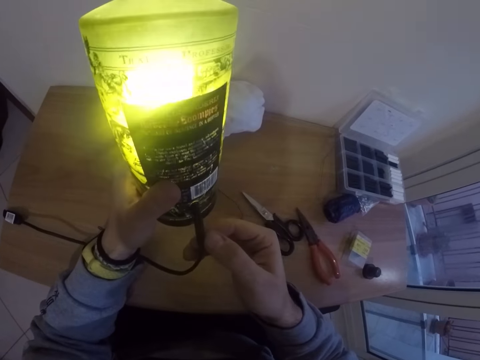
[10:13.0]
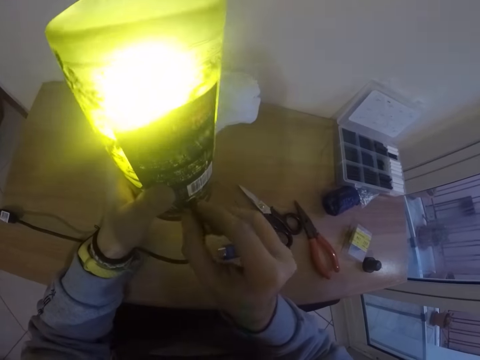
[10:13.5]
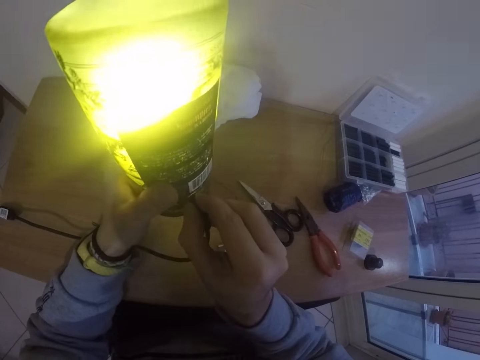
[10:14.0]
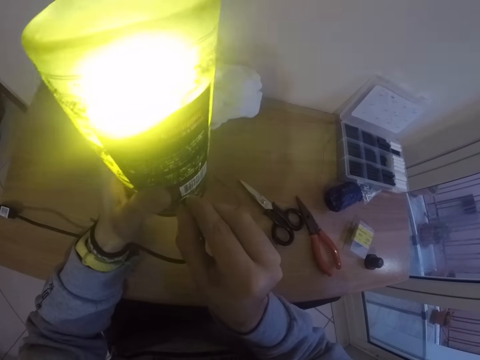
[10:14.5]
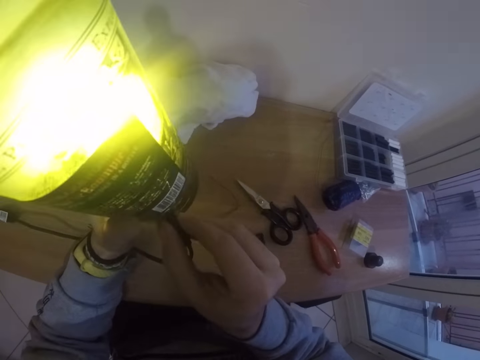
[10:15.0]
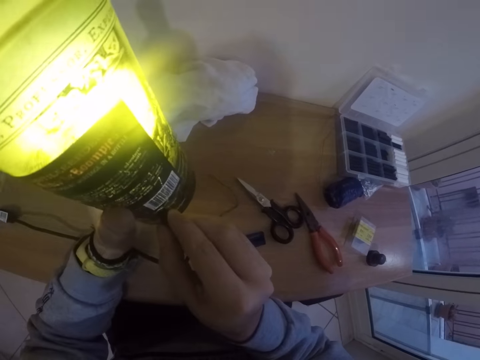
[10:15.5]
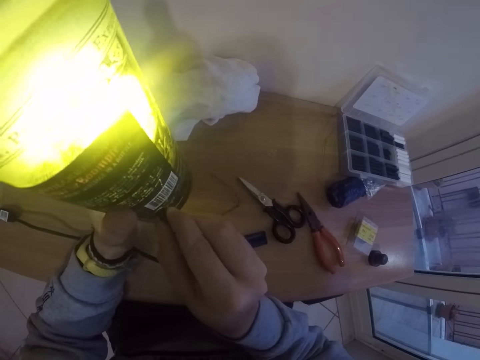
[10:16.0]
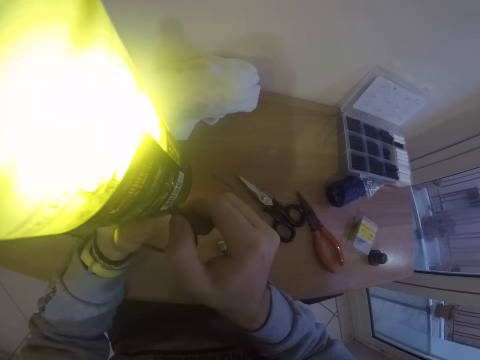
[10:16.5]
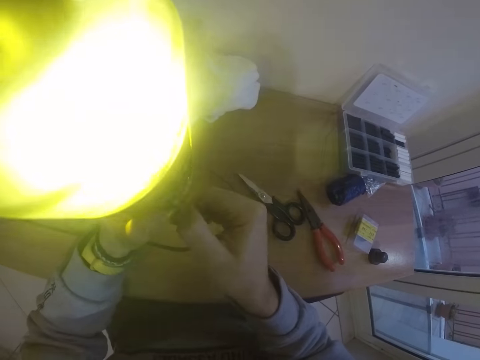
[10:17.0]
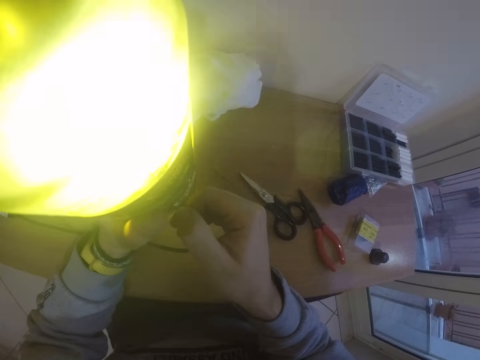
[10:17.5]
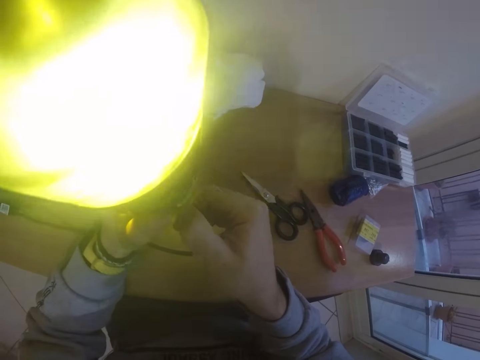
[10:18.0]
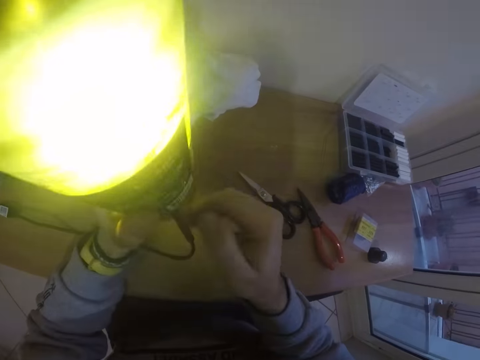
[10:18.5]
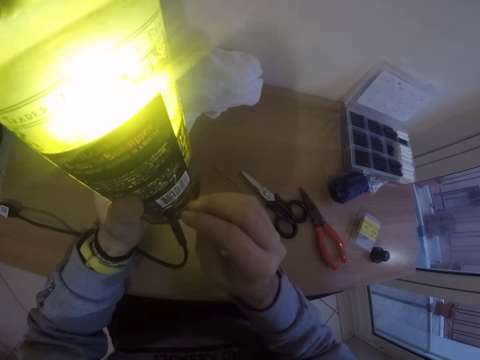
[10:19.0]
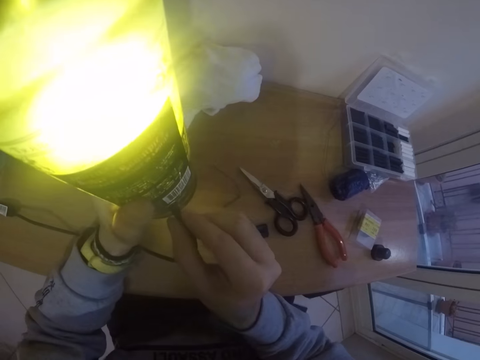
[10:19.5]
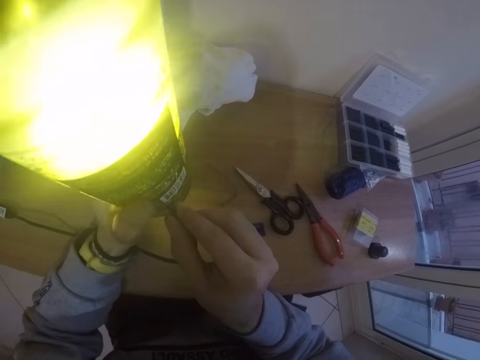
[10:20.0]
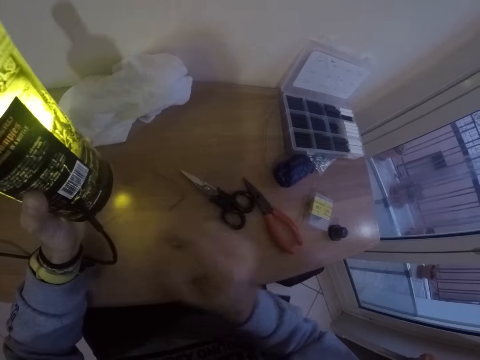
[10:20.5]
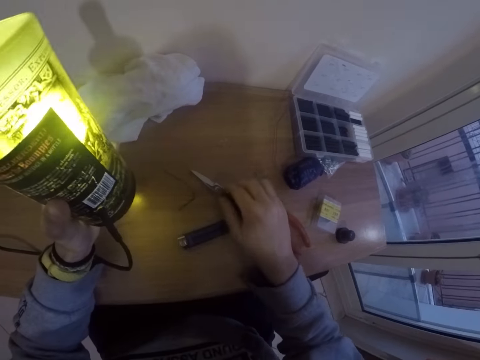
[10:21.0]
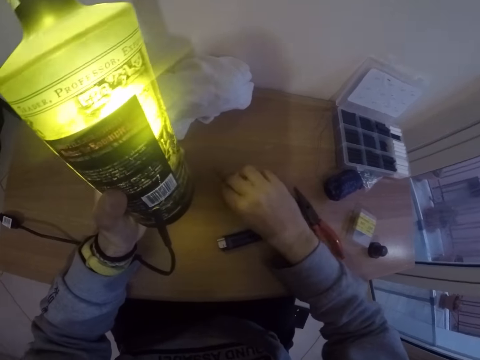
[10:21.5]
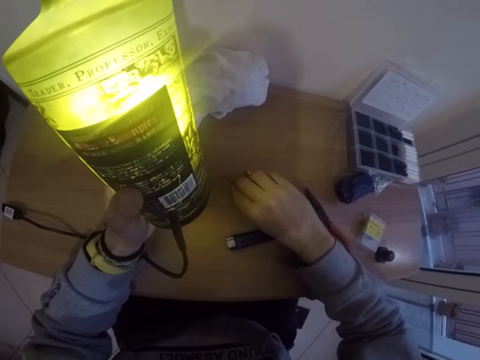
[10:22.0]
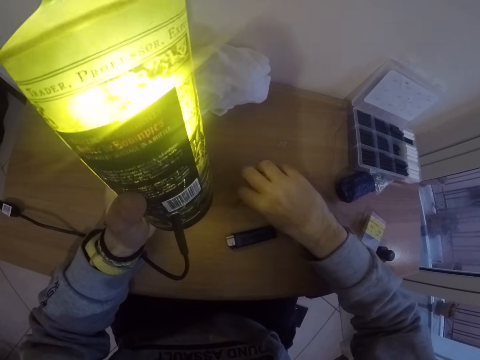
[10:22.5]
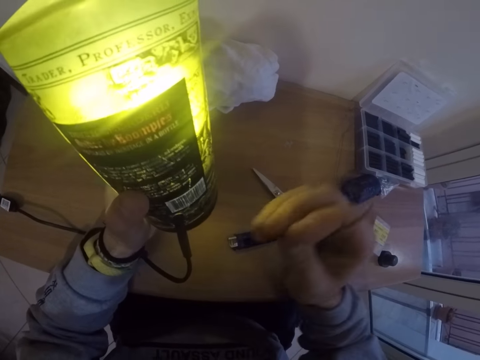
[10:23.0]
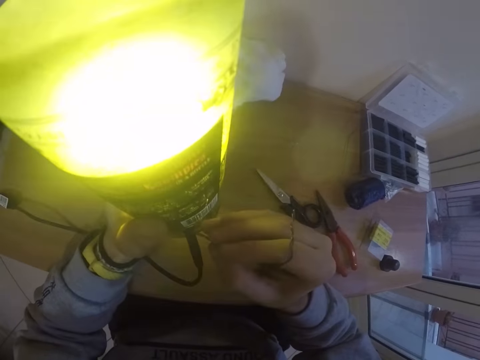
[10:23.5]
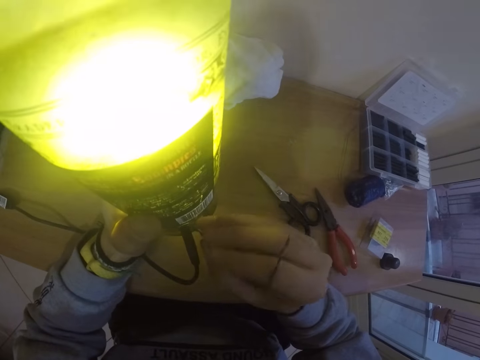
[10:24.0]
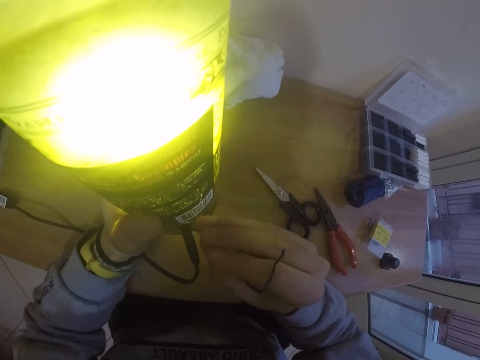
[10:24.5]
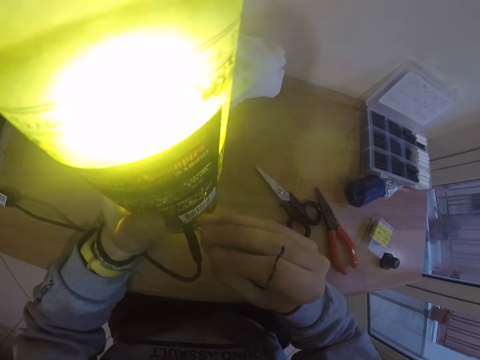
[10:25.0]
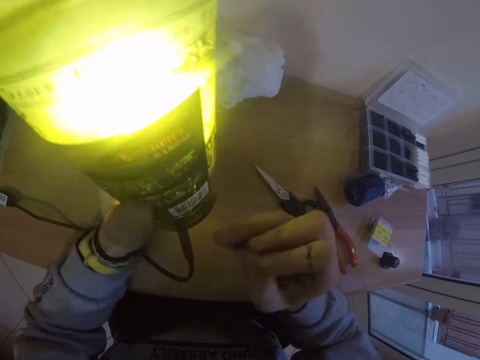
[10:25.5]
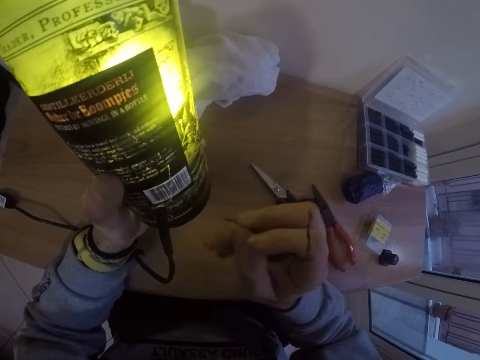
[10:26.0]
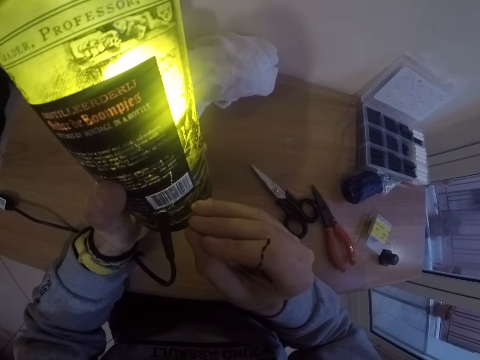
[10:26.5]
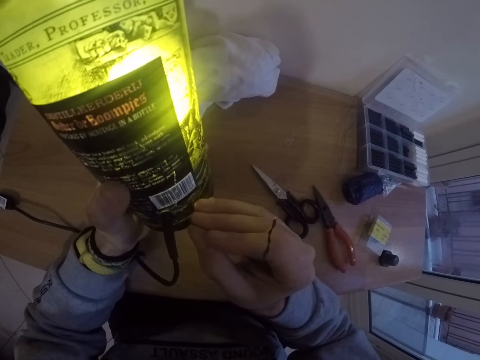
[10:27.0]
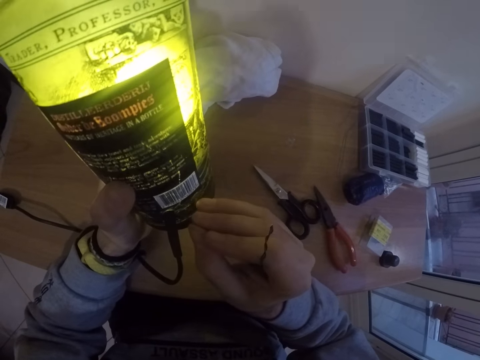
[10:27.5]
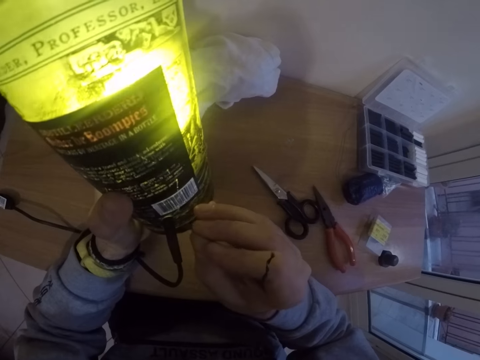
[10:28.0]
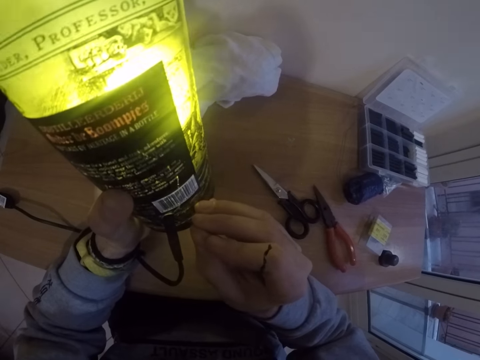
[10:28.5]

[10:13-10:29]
The camera wearer adjusts the cable of the bottle lamp in his left hand with his right hand. He picks a wire from the table with his right hand. He adjusts the cable area on the bottle lamp in his left hand with the wire in his right hand. He presses the cable with the wire.

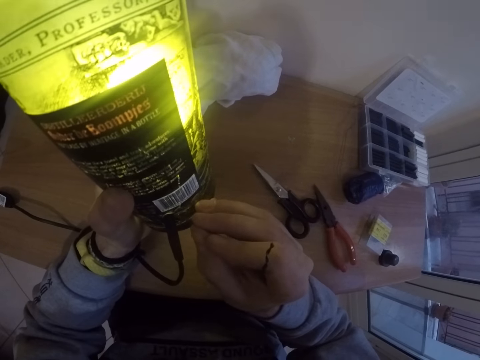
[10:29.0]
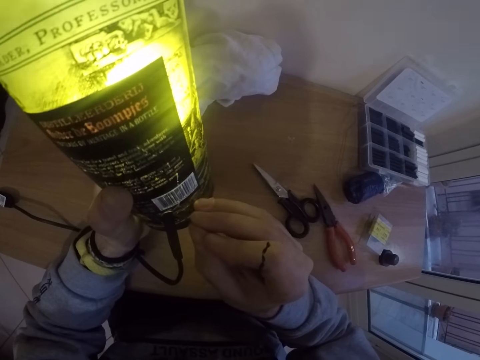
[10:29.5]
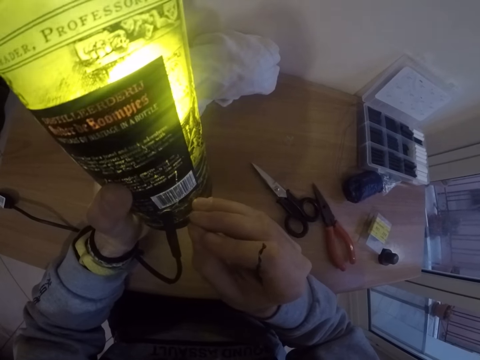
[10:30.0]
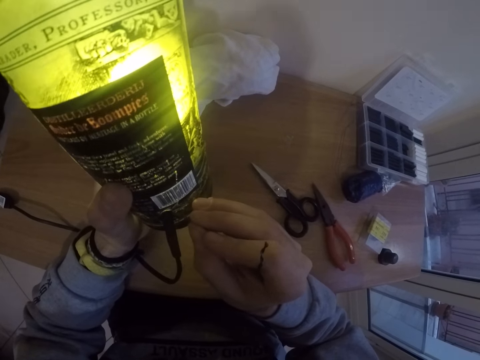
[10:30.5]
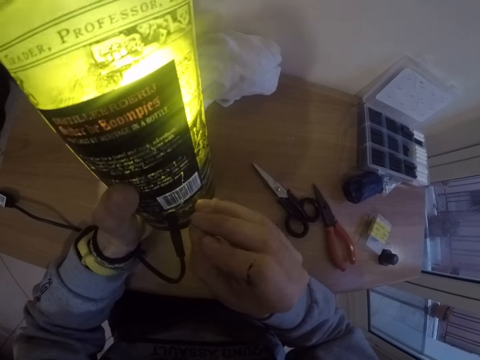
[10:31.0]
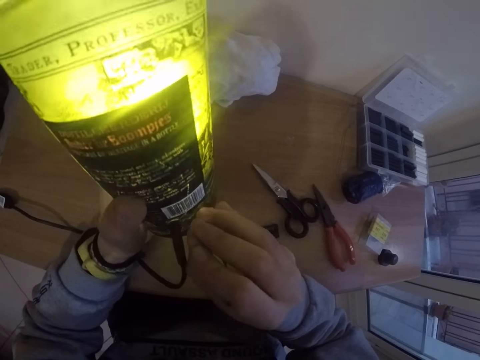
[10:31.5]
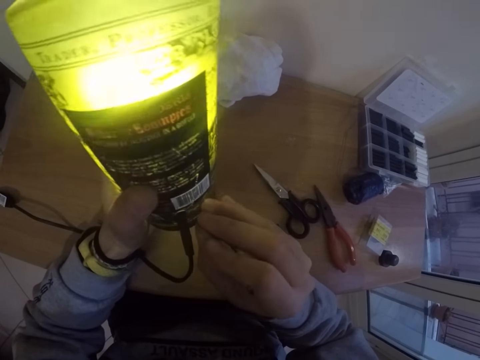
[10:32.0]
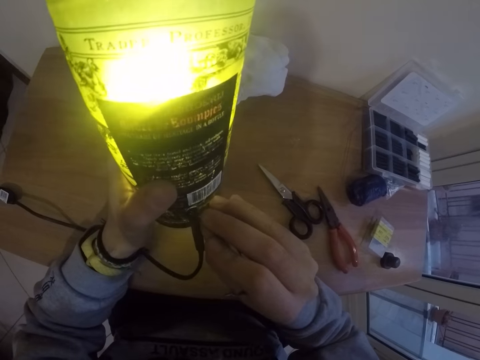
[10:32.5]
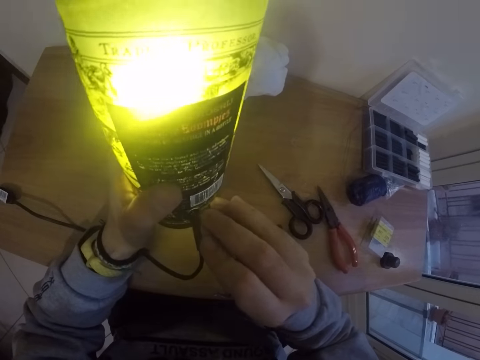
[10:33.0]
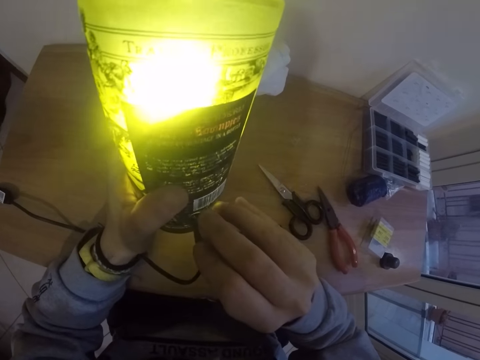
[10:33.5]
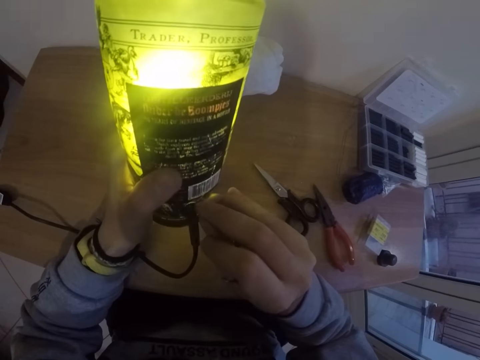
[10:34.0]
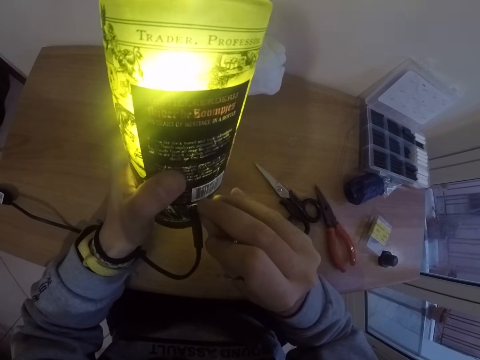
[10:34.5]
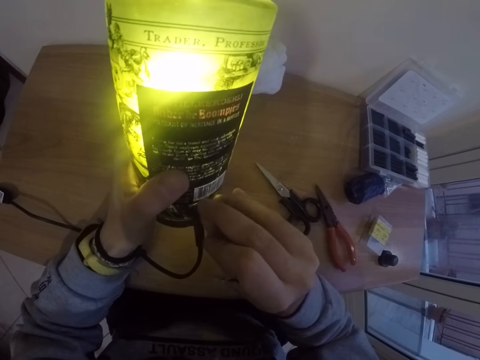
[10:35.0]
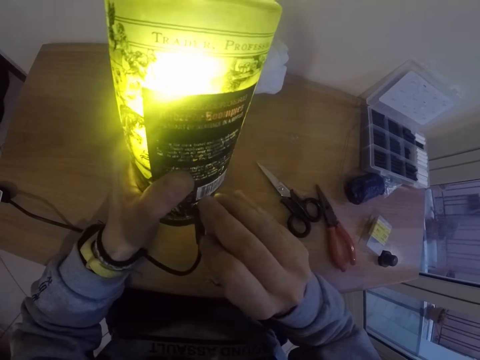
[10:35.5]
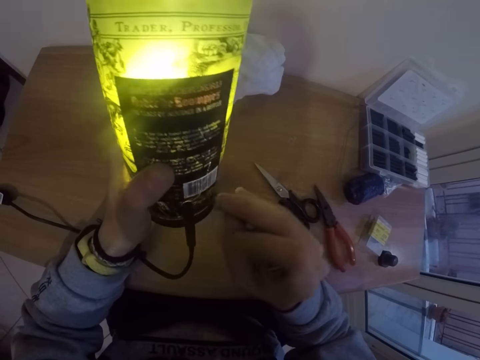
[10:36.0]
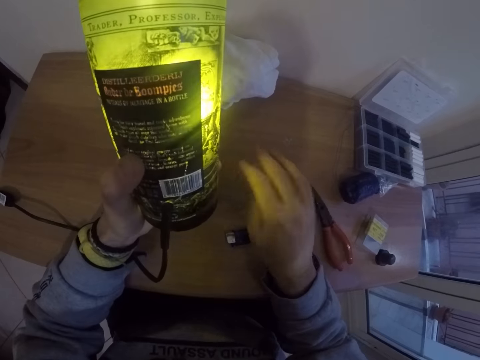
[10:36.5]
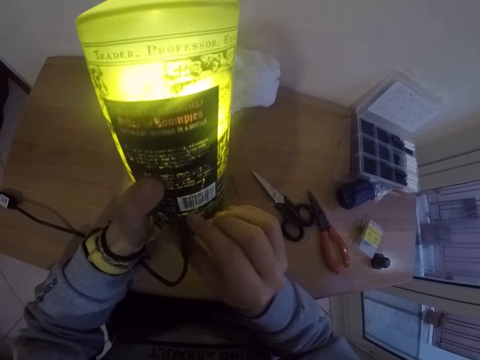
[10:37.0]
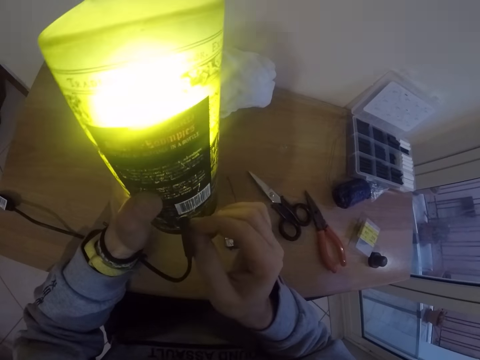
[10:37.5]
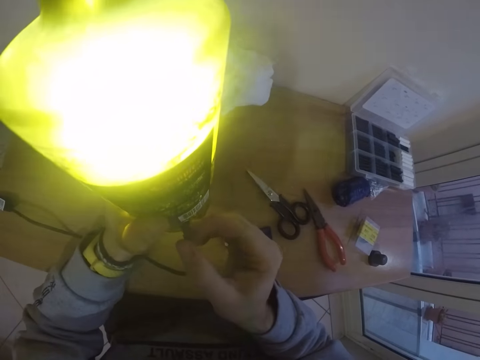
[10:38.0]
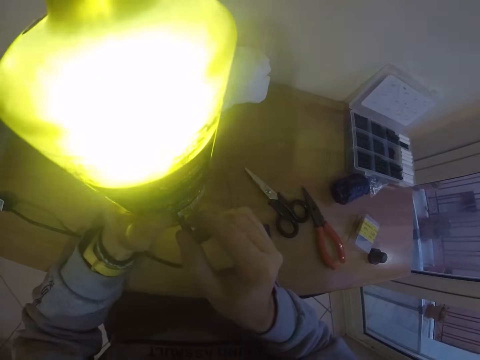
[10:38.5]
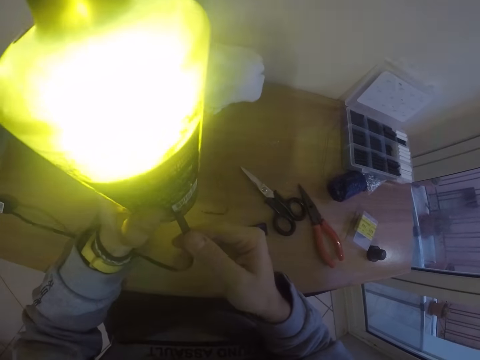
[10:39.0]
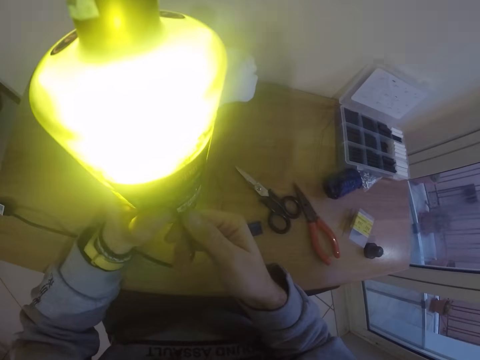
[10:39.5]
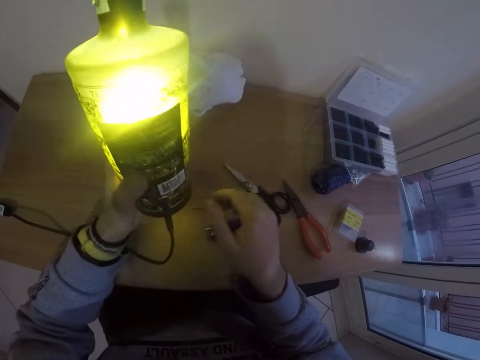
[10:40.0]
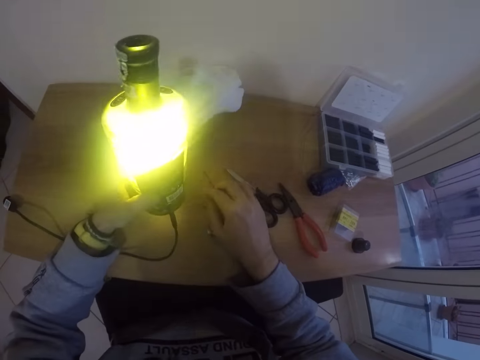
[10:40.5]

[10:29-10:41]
The camera wearer drops the wire in his right hand on the table. He adjusts the plug of the bottle lamp in his left hand with his right hand. He makes the cable.
